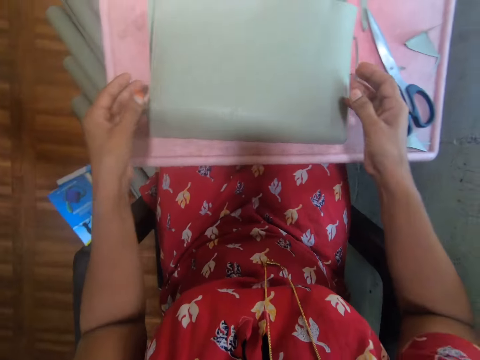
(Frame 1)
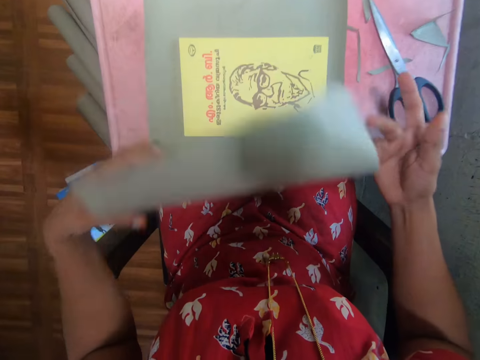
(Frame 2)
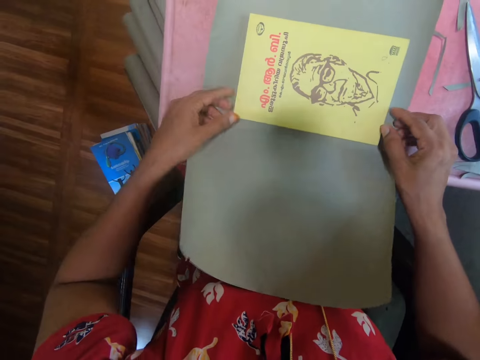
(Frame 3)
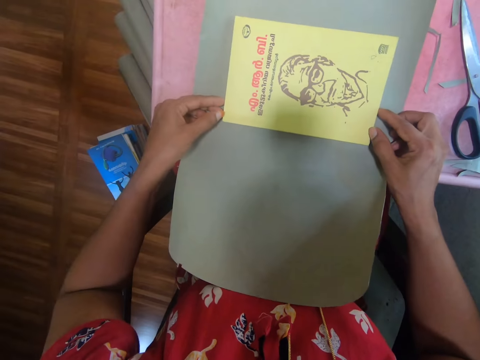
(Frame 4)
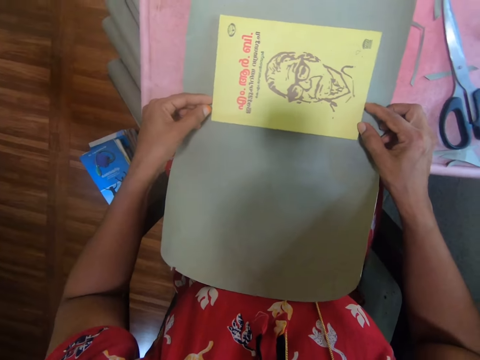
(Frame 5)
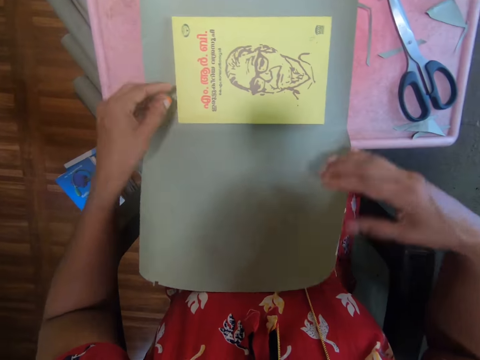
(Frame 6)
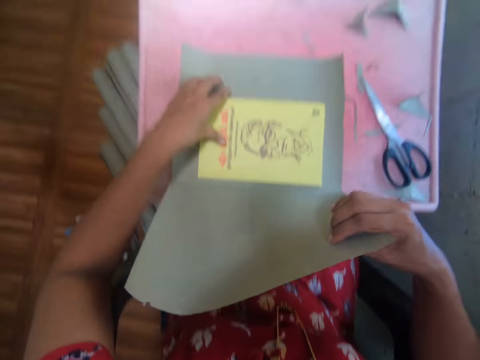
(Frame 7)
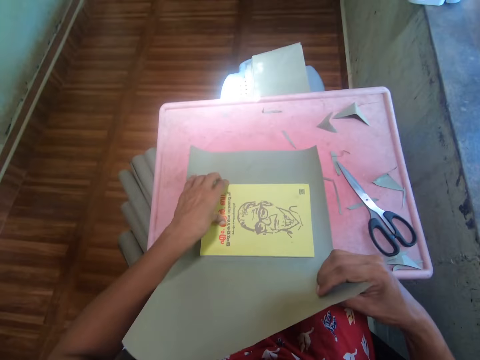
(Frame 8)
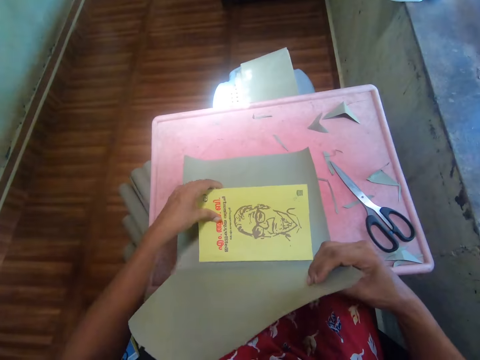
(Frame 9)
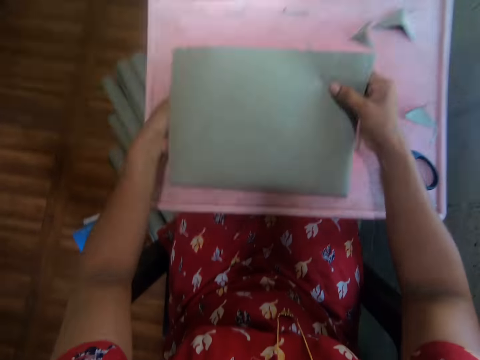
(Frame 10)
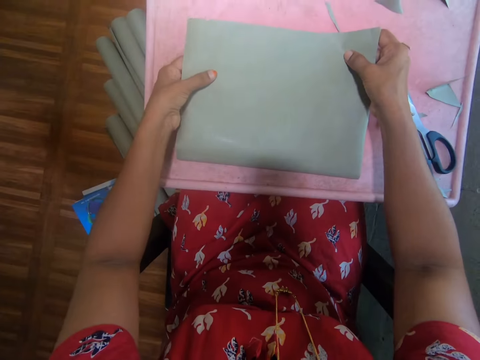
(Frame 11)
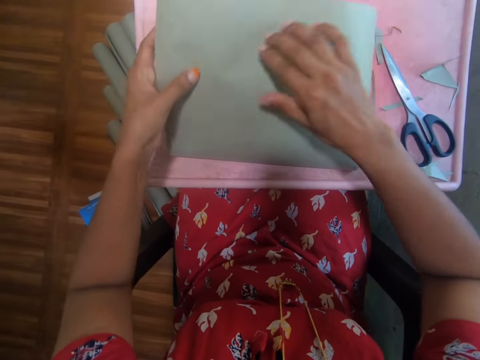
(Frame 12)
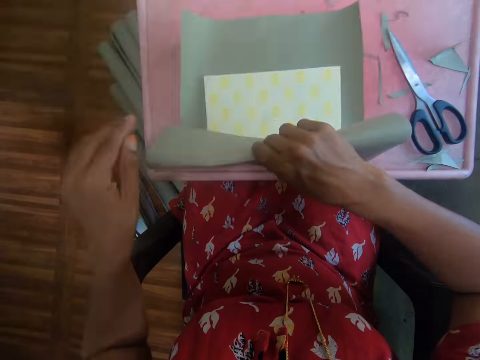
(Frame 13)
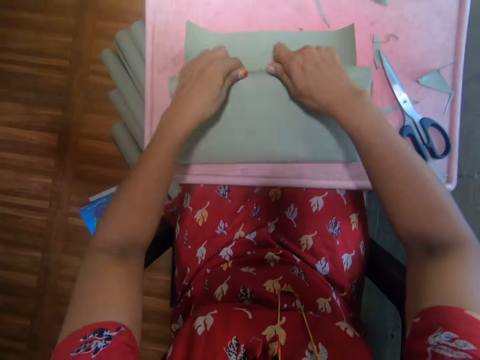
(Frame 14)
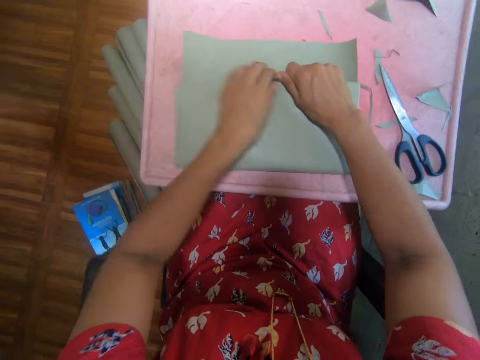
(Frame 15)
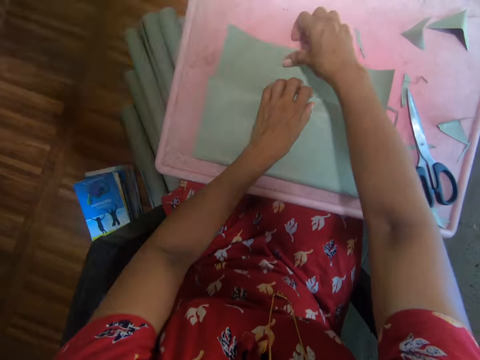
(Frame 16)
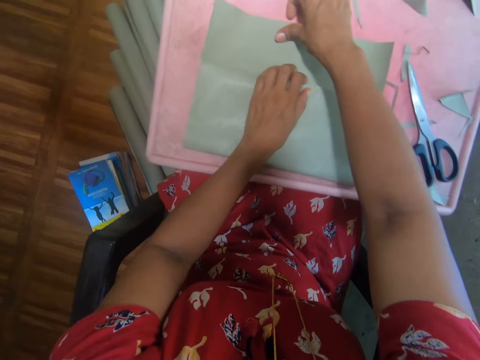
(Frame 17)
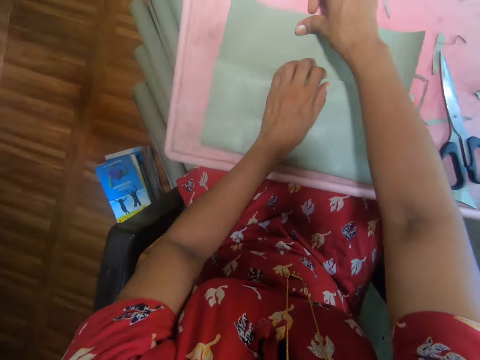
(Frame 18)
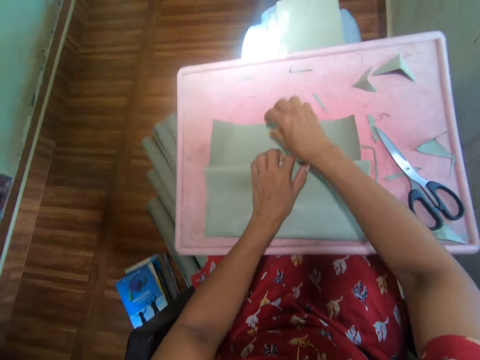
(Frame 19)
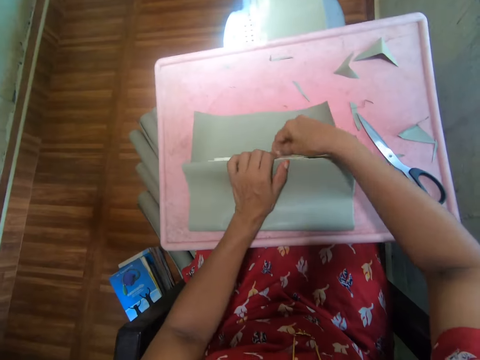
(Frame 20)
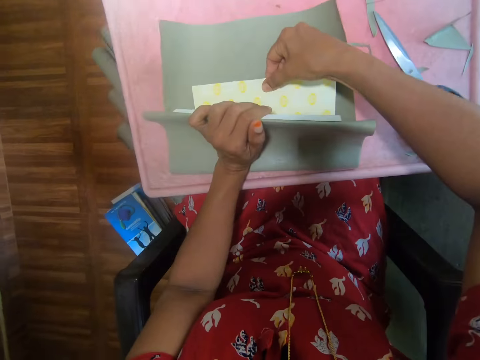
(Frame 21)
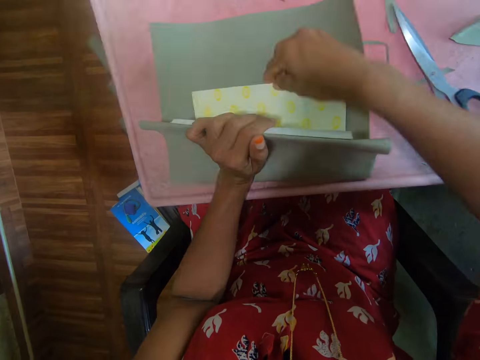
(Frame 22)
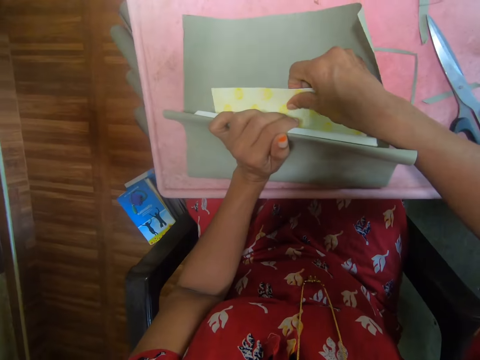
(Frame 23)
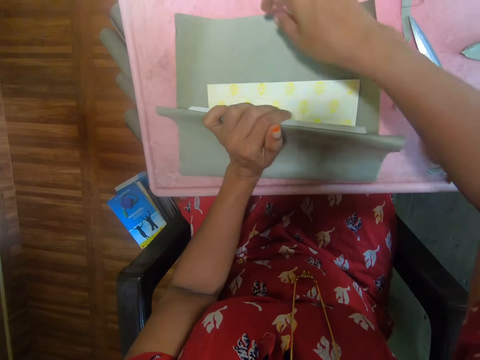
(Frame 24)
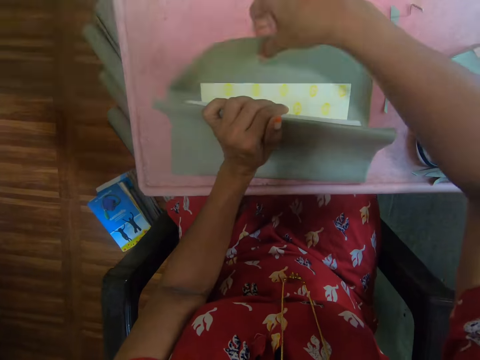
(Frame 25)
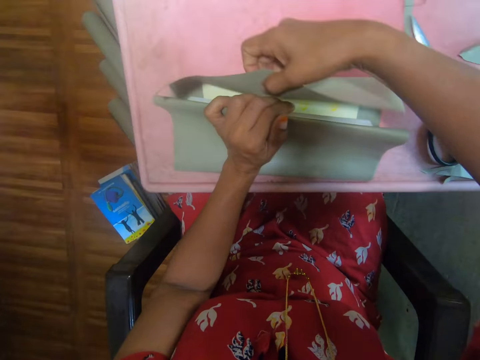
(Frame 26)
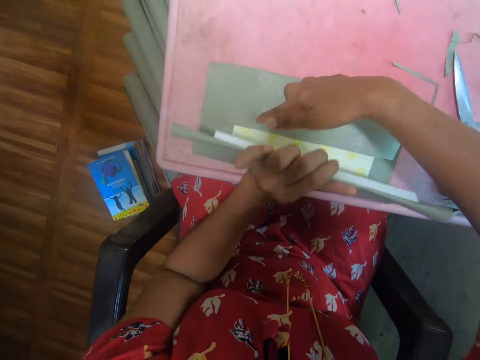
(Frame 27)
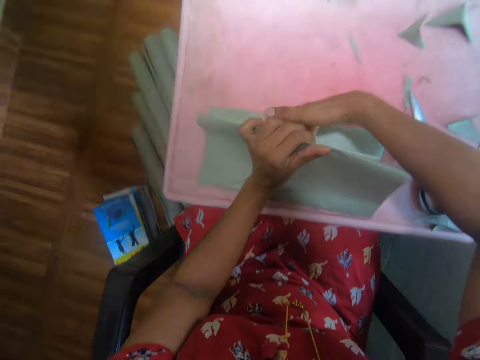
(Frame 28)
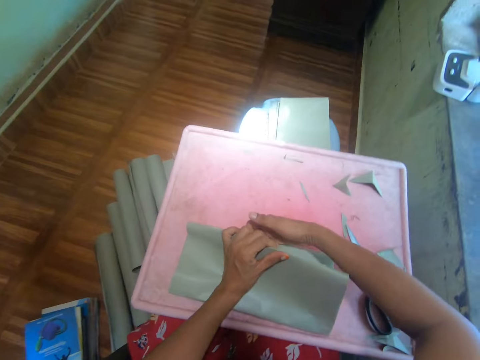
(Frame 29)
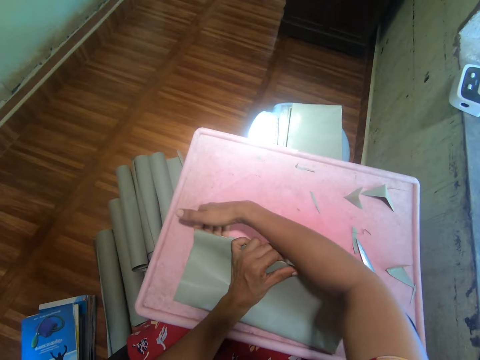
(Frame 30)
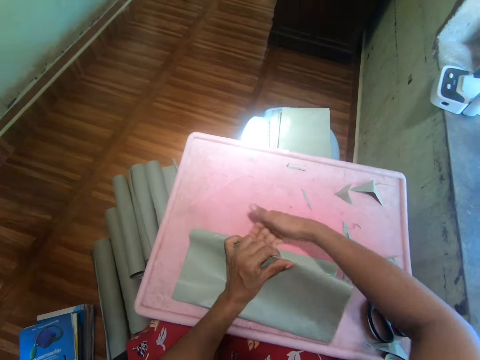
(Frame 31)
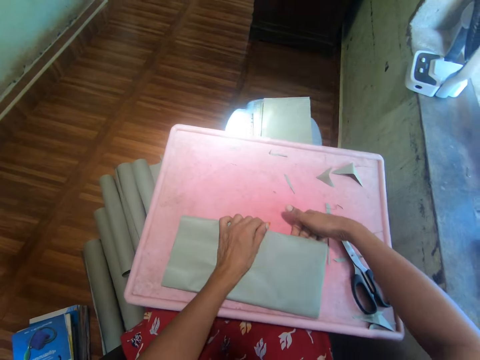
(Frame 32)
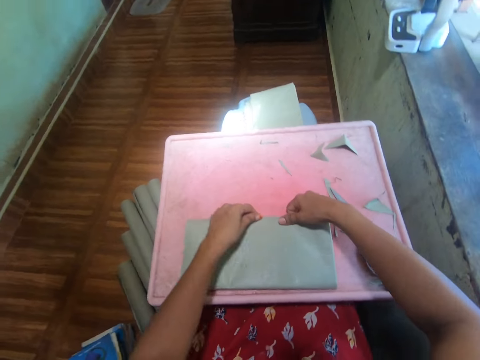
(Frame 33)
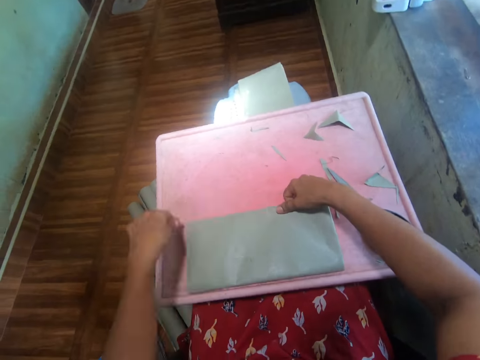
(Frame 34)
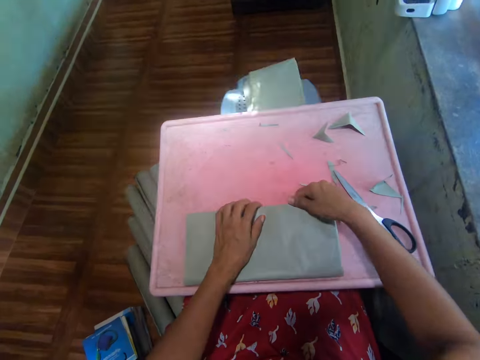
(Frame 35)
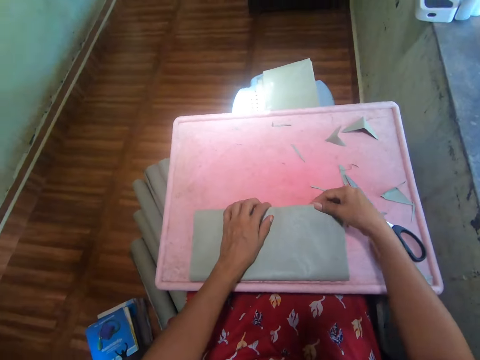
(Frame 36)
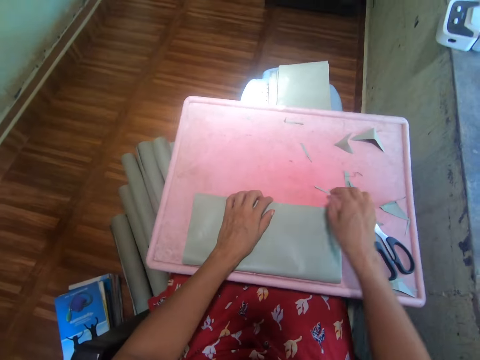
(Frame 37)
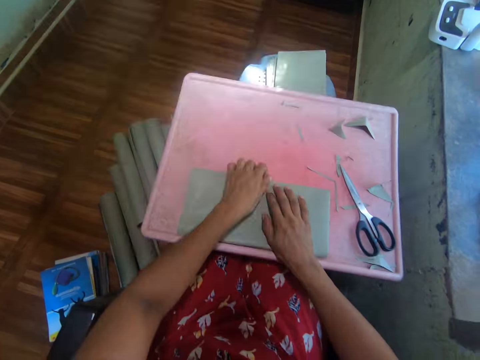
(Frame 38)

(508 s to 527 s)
The camera wearer unwraps the cover from the book. They balance the book inside the cover. They hold the cover with the hand. They wrap the book with the gray cover. They do it again. They open the book page. They fold the book cover. They wrap the book with the gray cover.

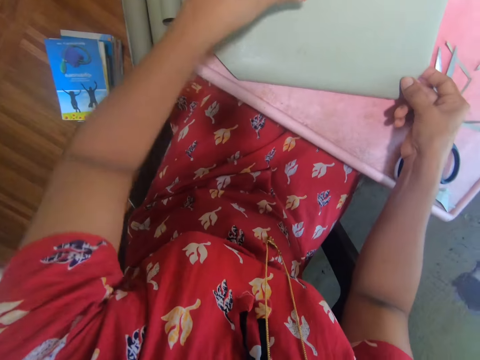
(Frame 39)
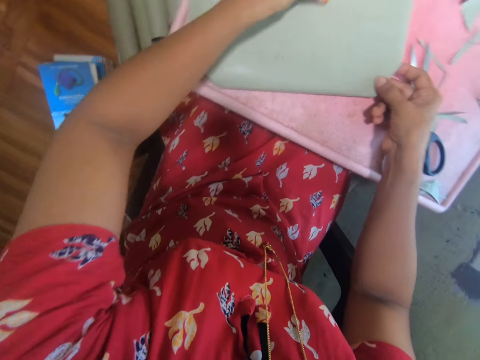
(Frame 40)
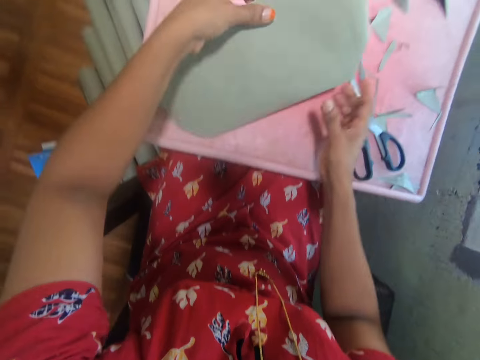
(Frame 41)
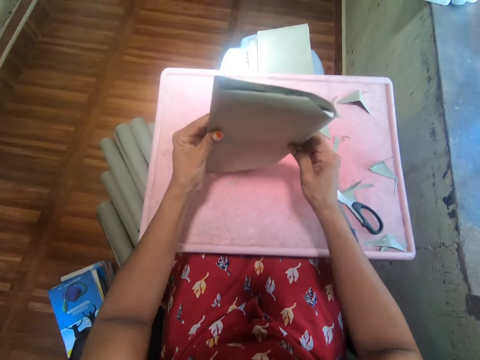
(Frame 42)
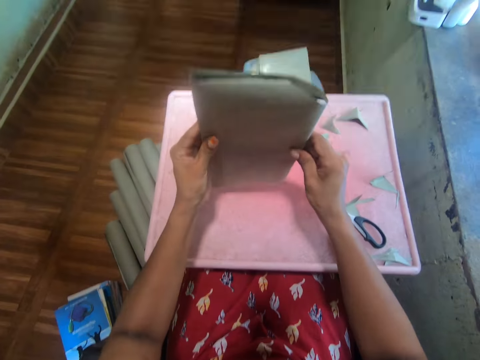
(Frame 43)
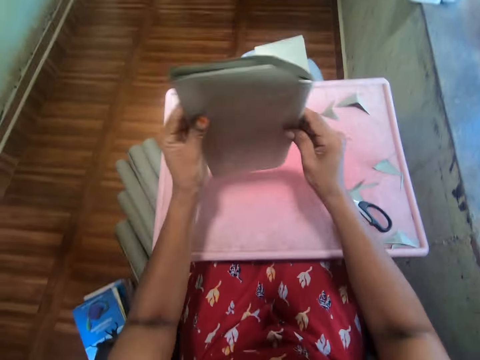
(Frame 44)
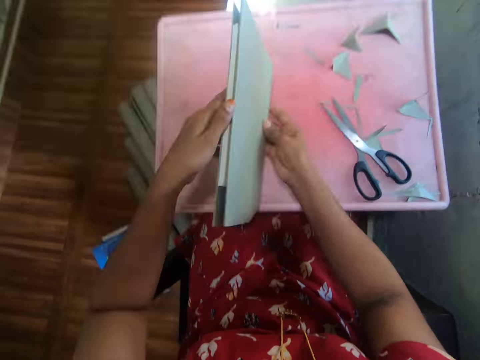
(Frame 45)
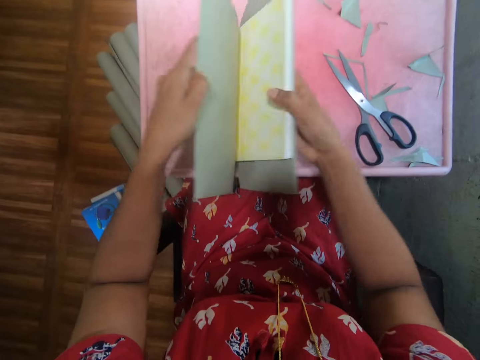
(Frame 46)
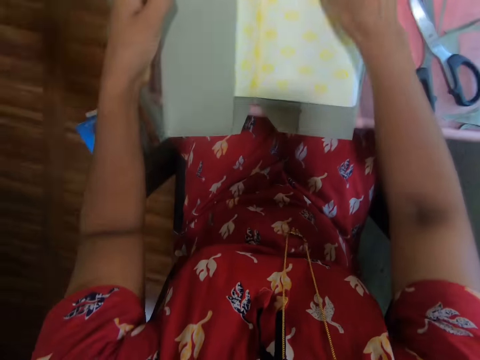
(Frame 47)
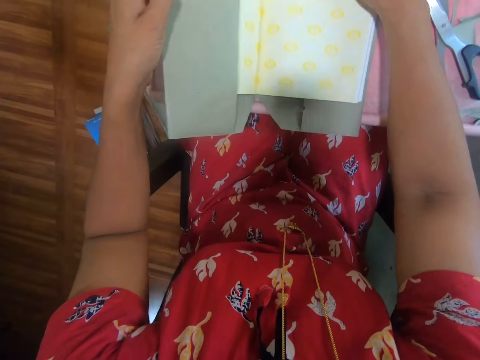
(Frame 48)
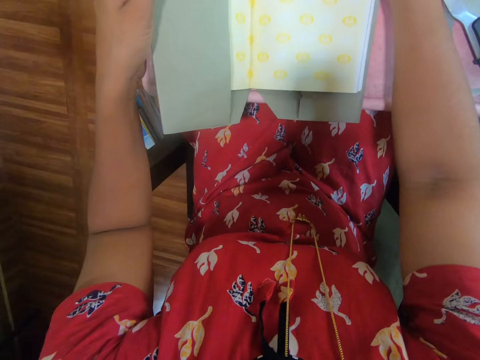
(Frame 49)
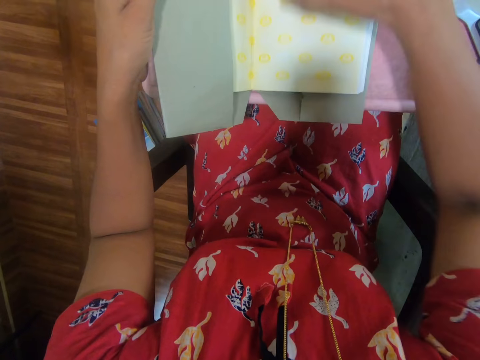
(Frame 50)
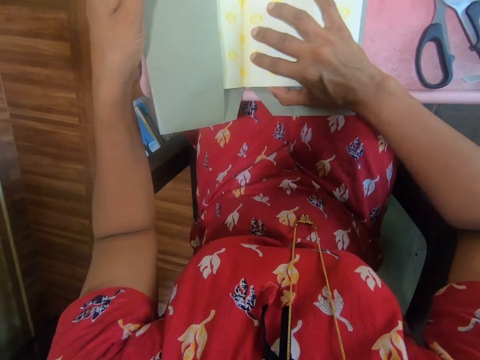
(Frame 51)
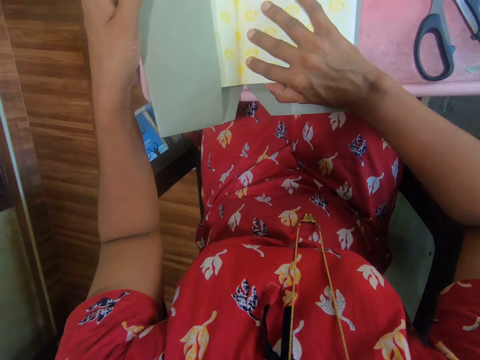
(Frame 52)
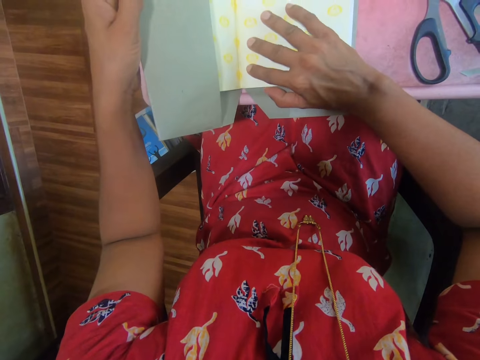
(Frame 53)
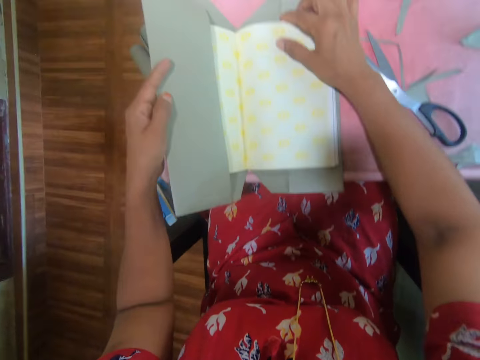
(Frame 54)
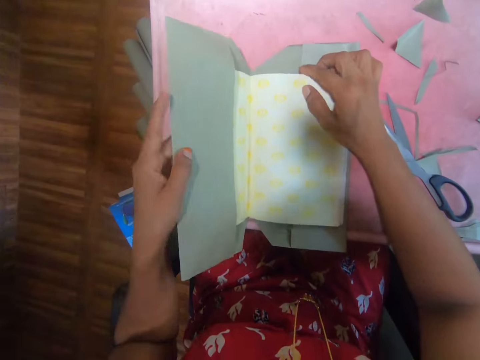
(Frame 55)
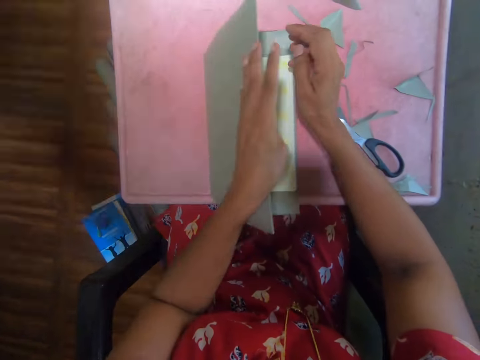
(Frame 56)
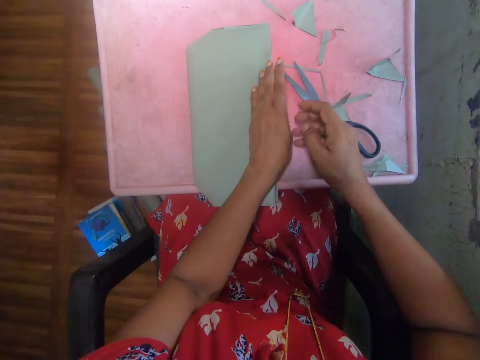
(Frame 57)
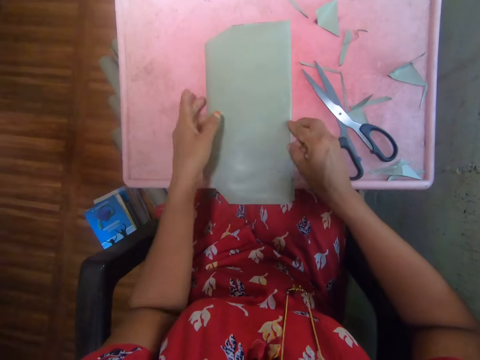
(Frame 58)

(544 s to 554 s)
The camera wearer lifts the book up. They carry the book on the hand. They hit the book on the table. They shake the book. They open the book. They unwrap the book. They balance the book inside the cover. They close the book.
